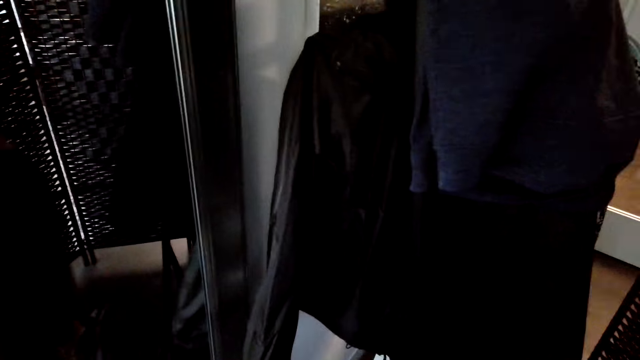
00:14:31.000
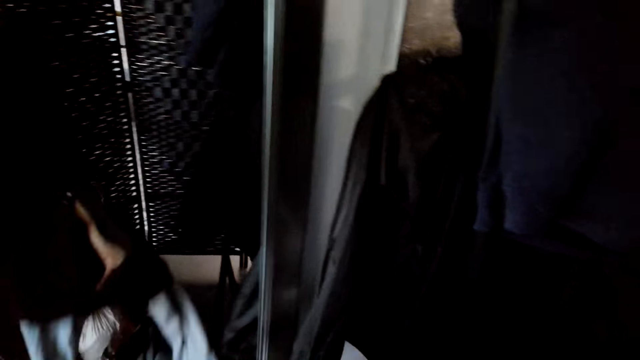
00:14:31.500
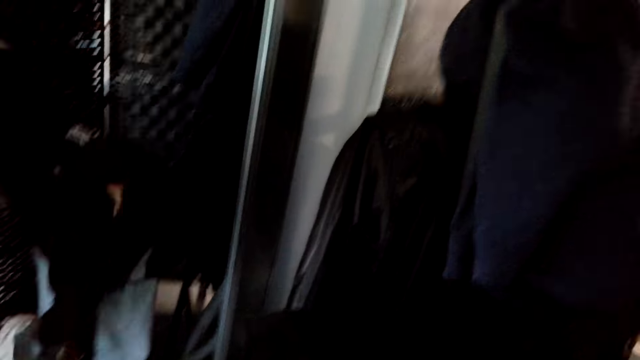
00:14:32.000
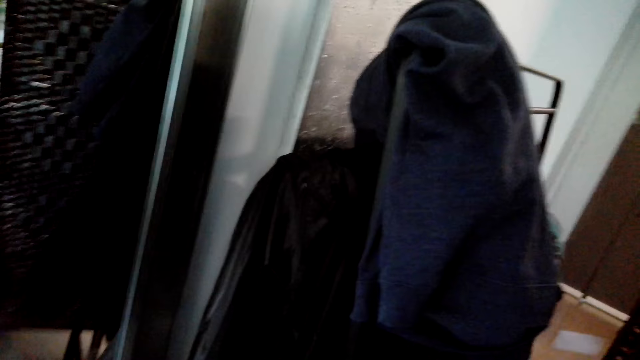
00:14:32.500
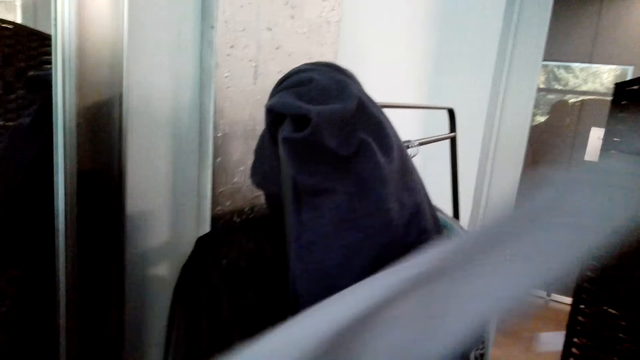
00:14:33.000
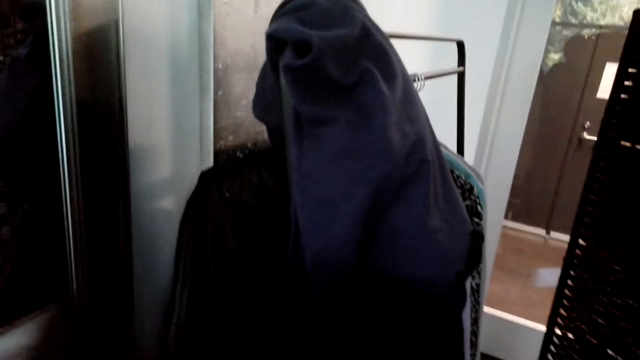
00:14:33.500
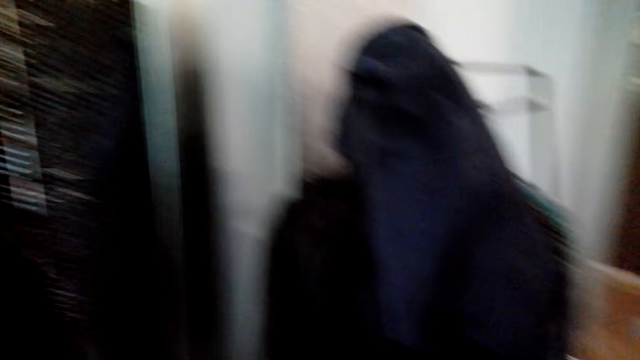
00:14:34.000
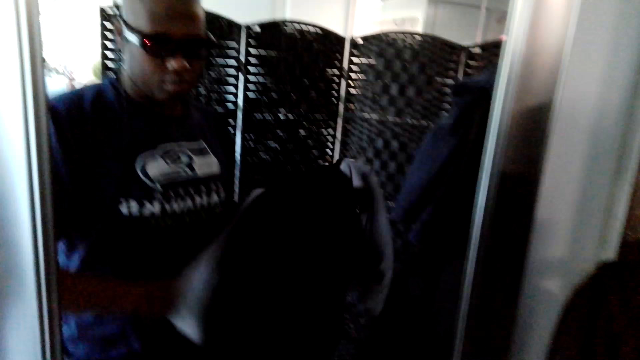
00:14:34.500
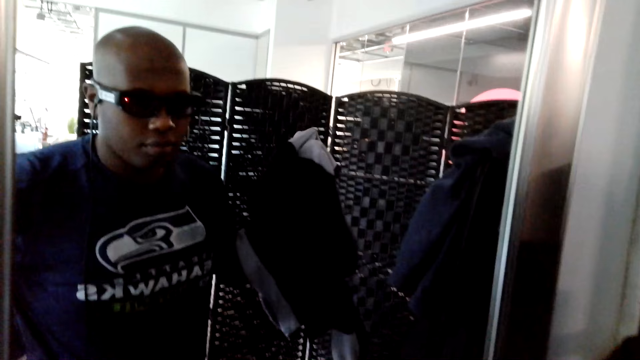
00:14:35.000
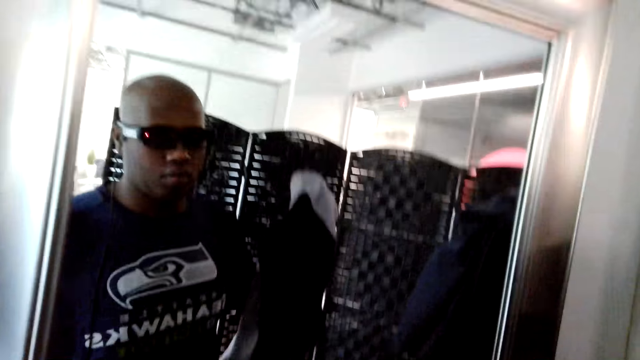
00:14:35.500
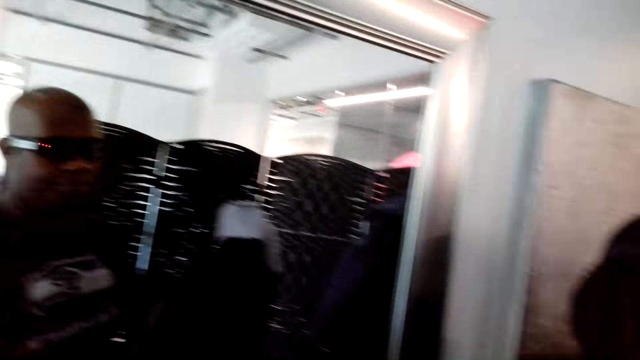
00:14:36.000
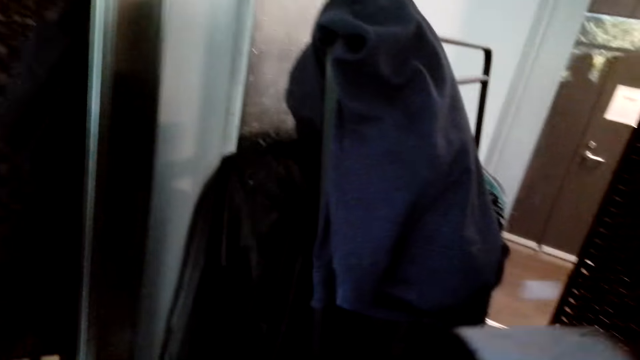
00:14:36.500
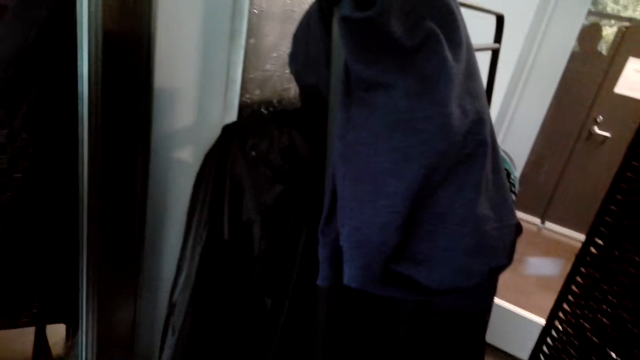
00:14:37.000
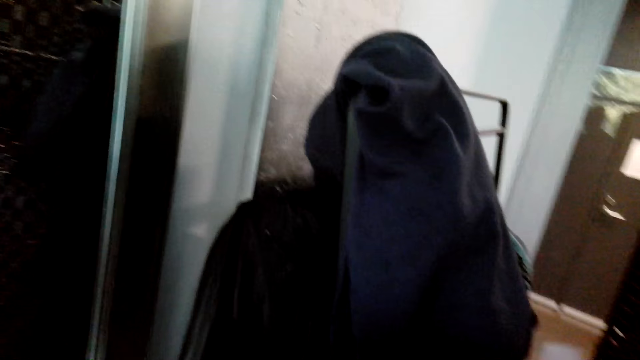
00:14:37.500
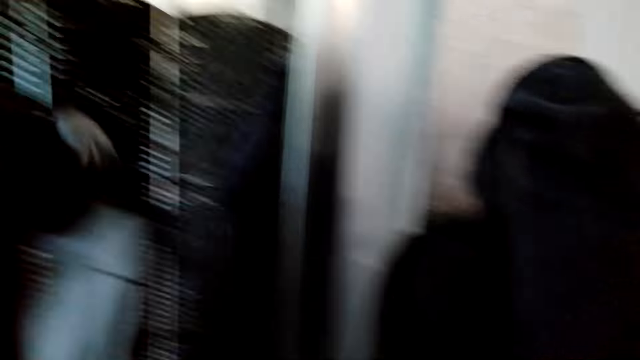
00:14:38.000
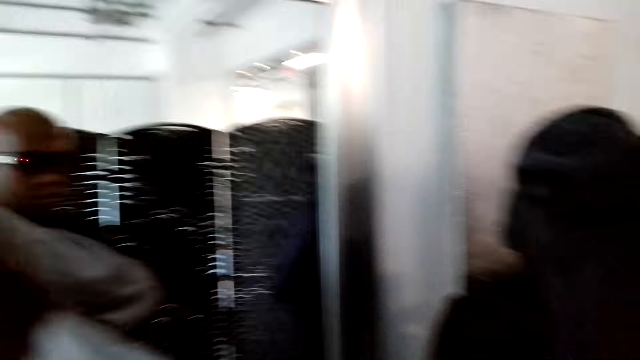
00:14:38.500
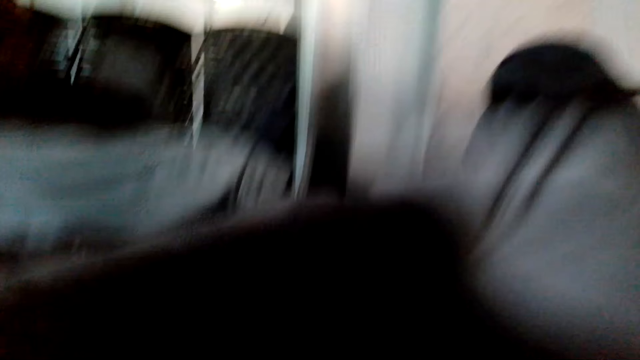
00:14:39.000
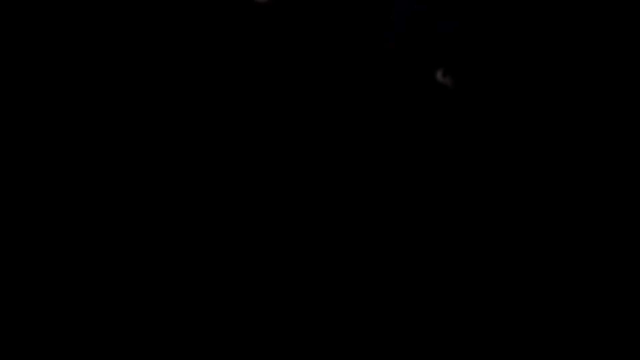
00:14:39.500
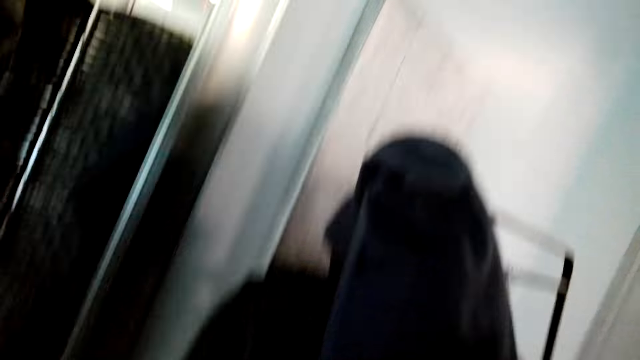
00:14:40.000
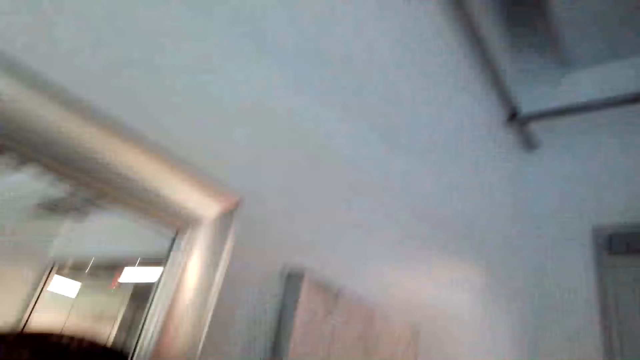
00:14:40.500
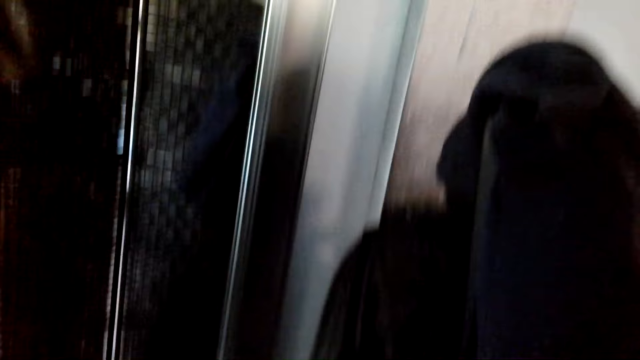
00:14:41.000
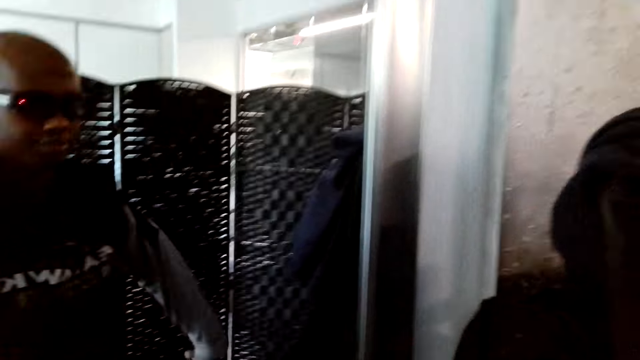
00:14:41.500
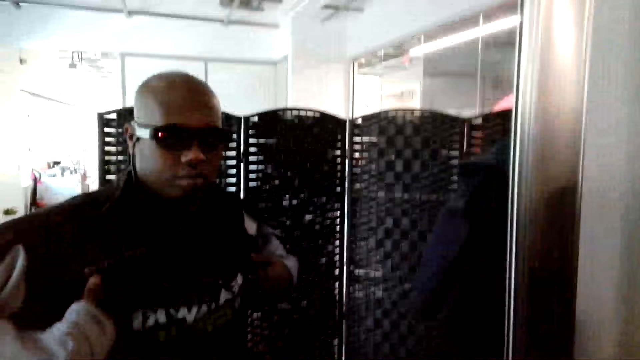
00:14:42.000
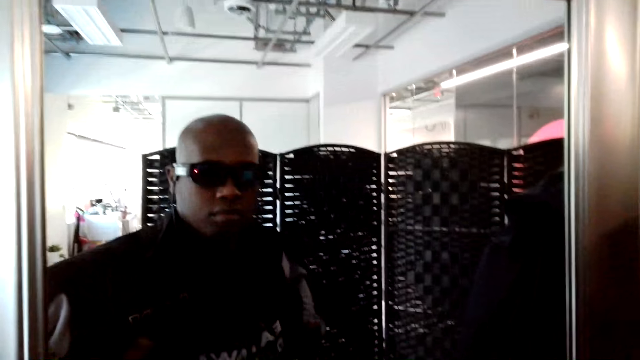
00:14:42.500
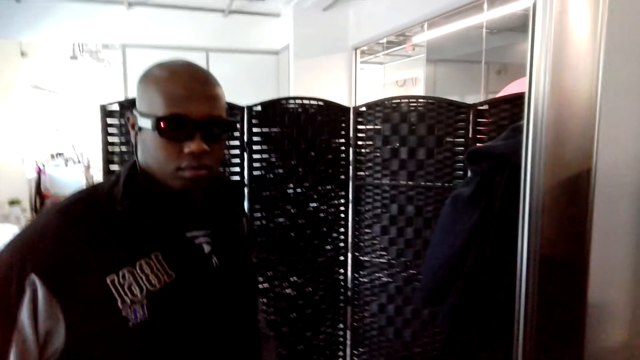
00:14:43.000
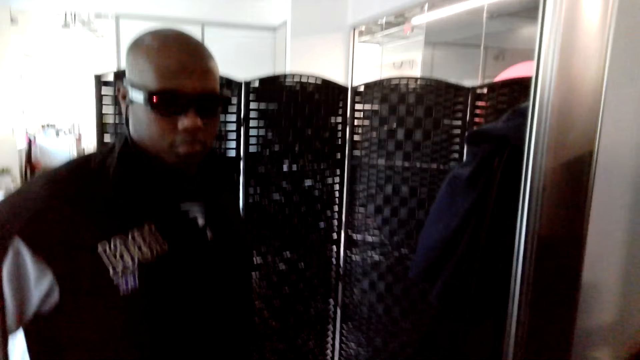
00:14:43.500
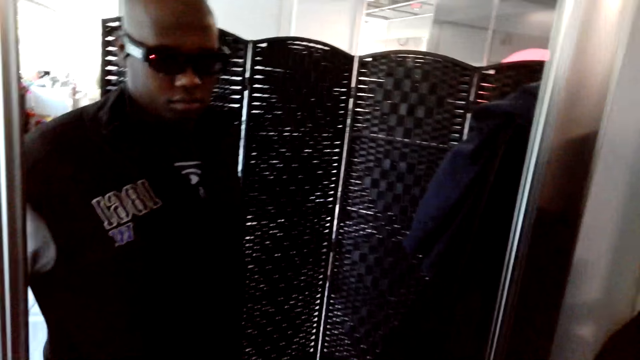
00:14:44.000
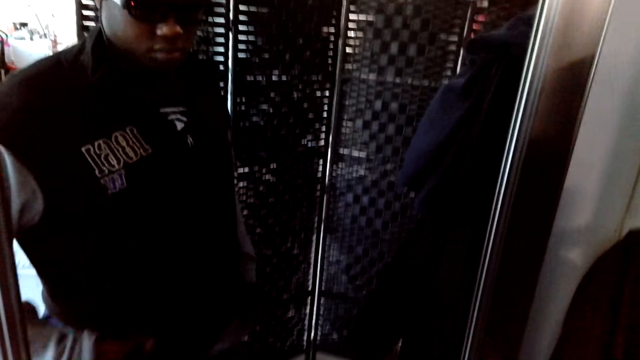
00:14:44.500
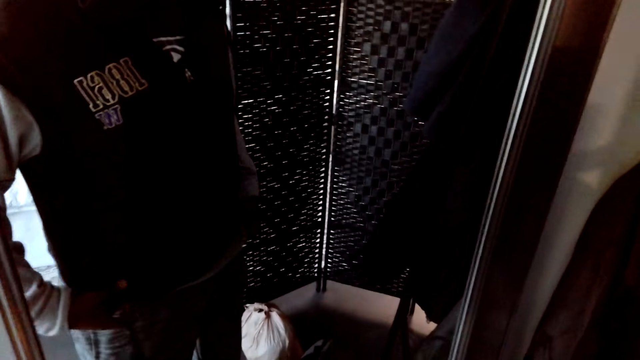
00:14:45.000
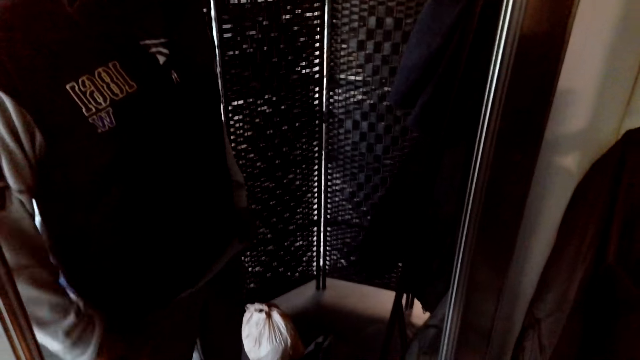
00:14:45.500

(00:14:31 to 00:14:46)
The camera wearer wears the sweater. They stand in front of a mirror. They wear the sweater. They stand in front of the mirror.

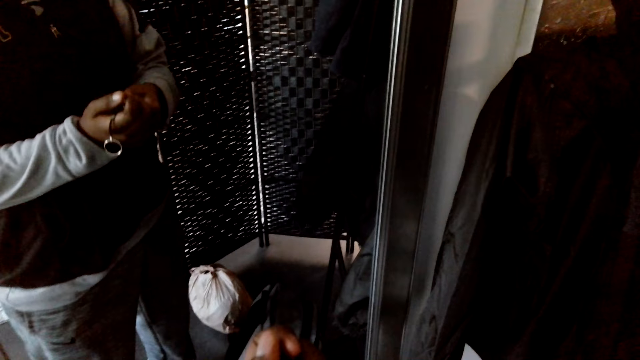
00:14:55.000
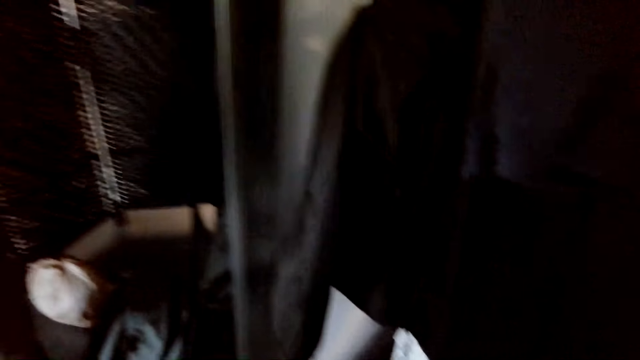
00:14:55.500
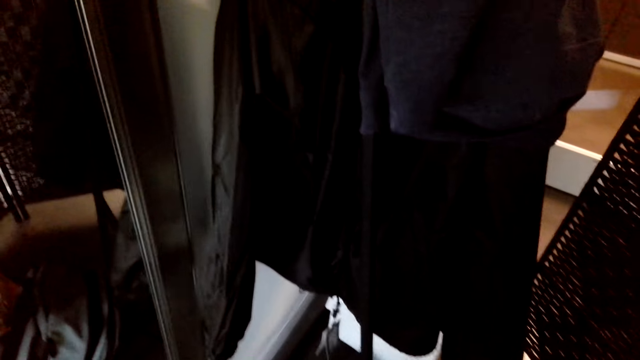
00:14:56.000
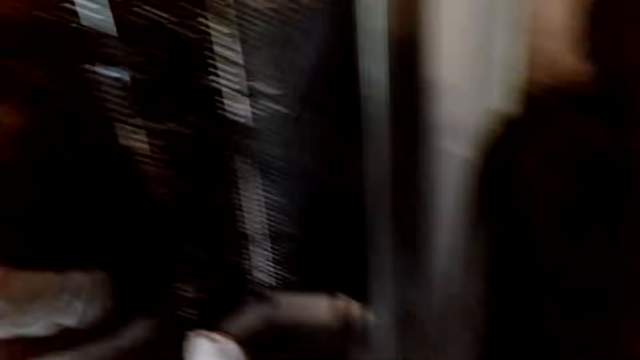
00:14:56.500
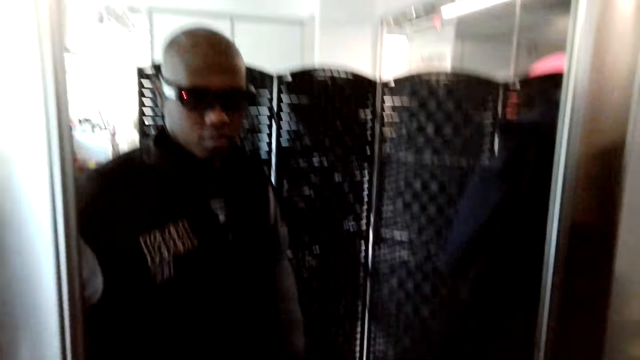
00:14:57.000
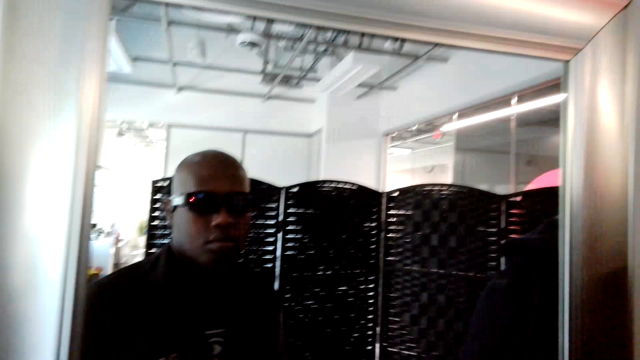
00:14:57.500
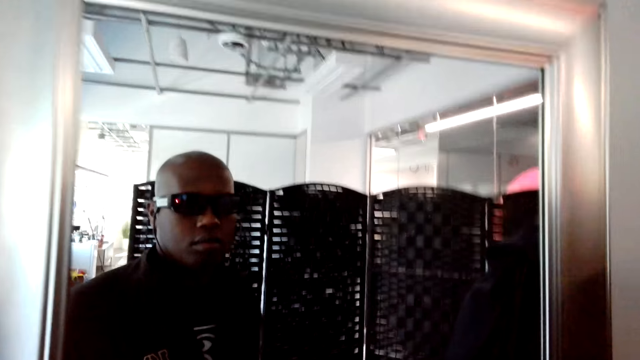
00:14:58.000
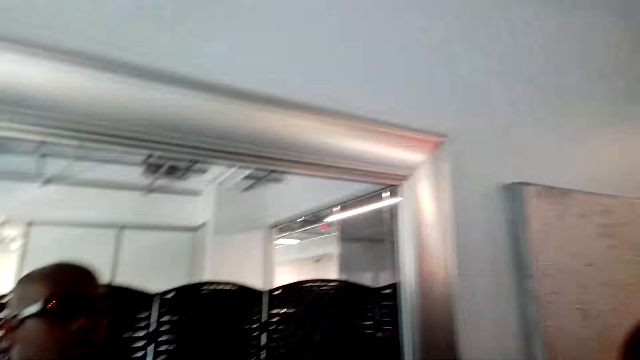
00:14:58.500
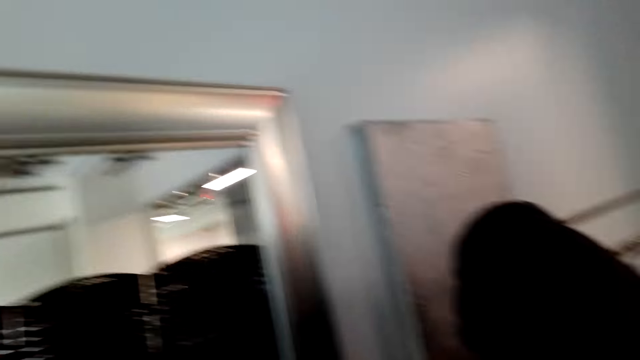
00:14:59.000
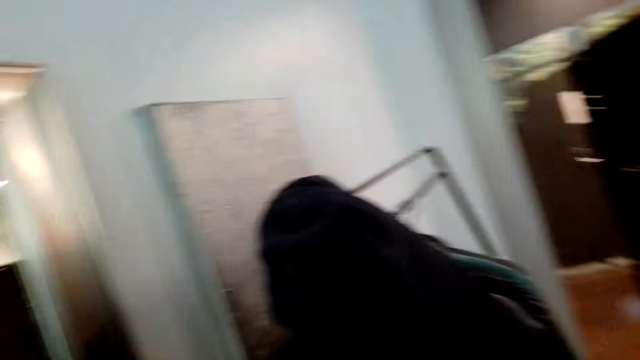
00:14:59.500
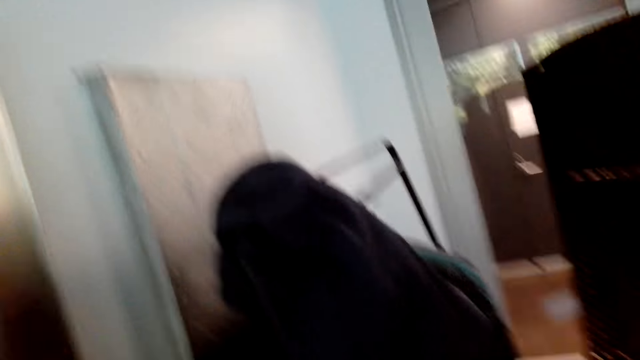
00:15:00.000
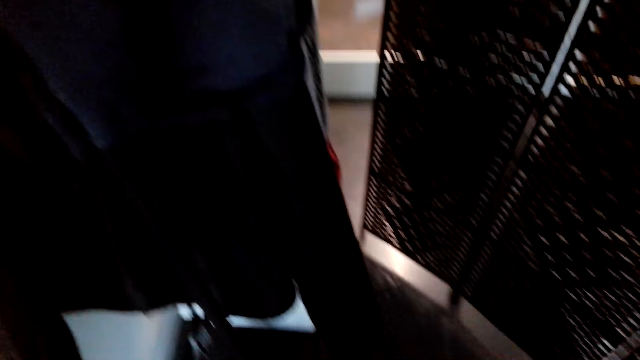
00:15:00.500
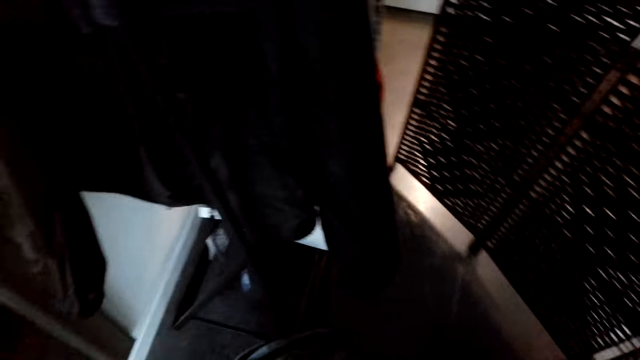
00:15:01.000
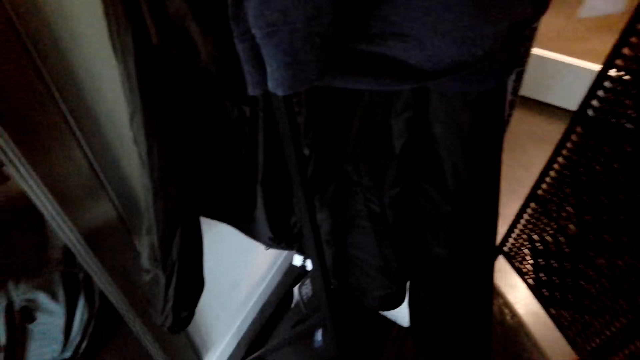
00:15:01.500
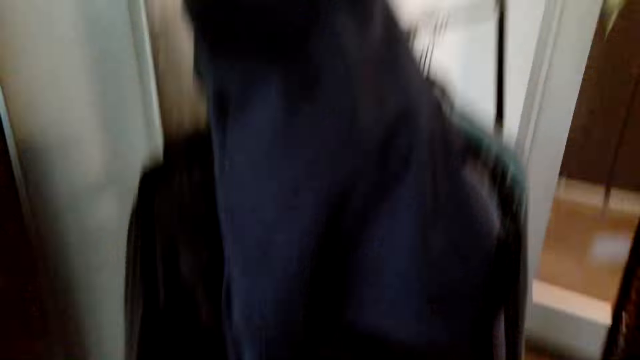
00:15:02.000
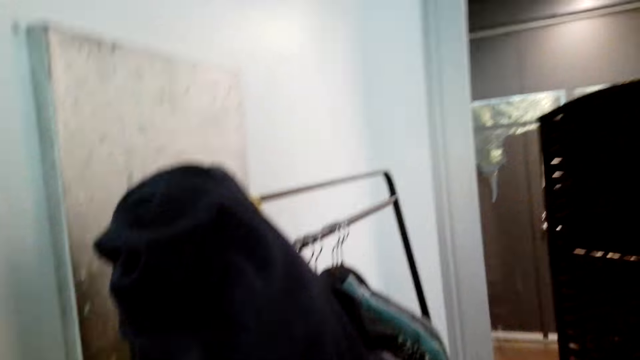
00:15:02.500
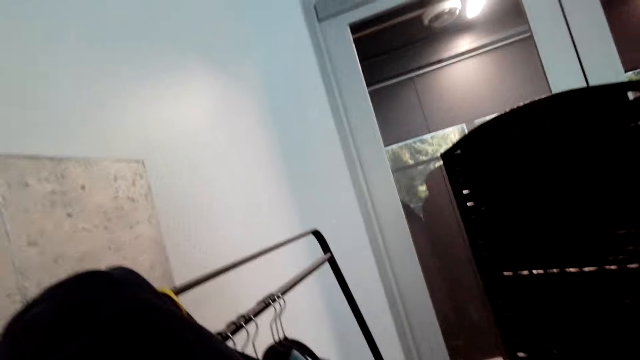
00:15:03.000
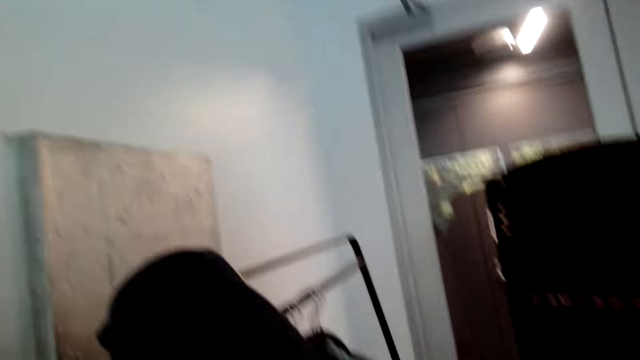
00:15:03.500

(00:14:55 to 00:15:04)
The camera wearer looks around the house.
